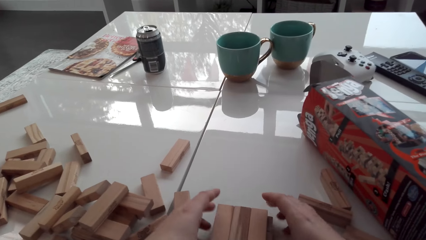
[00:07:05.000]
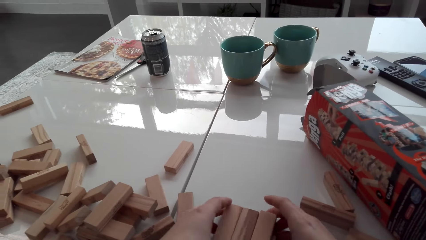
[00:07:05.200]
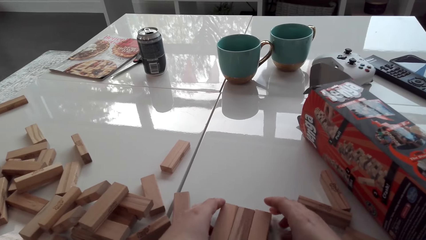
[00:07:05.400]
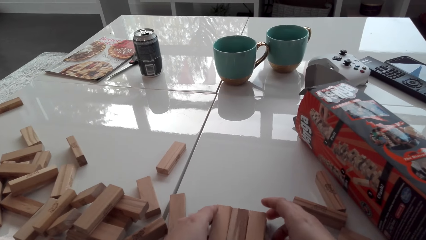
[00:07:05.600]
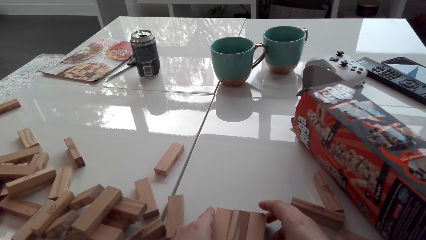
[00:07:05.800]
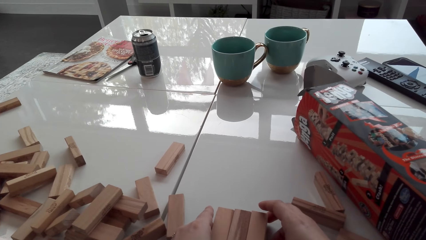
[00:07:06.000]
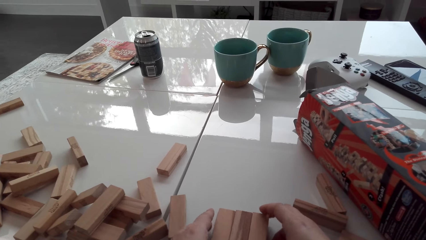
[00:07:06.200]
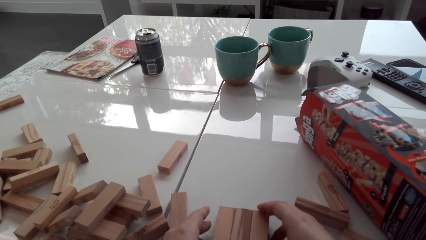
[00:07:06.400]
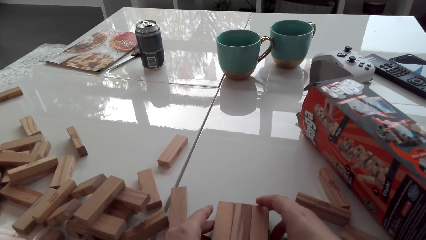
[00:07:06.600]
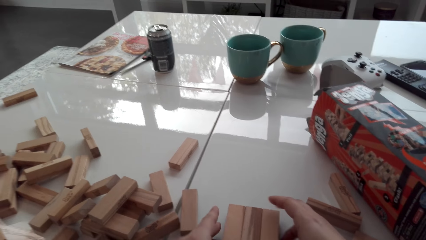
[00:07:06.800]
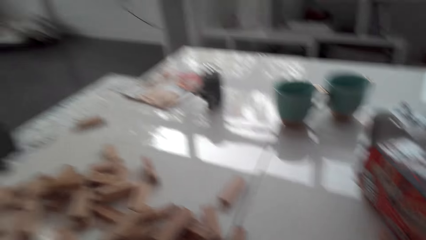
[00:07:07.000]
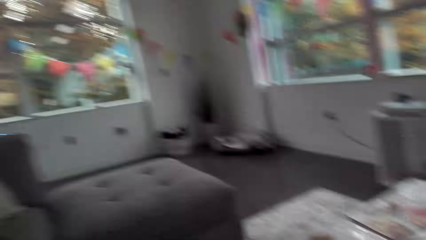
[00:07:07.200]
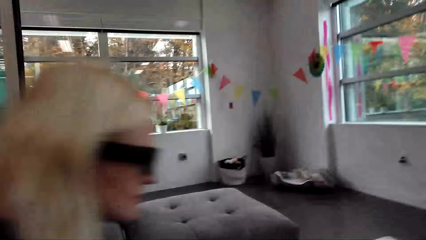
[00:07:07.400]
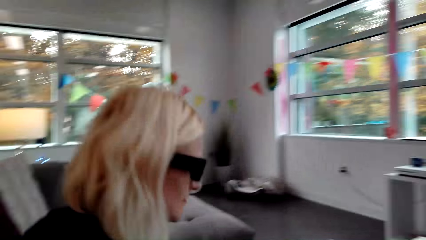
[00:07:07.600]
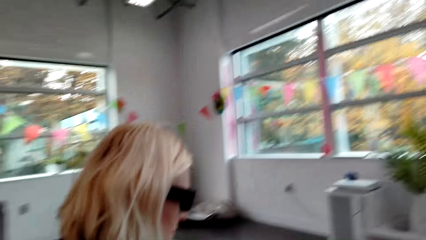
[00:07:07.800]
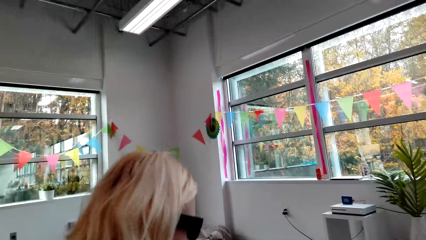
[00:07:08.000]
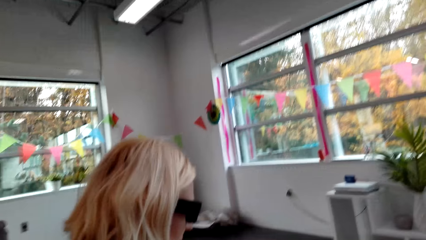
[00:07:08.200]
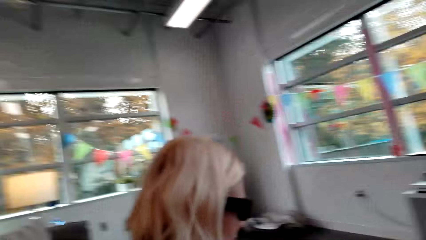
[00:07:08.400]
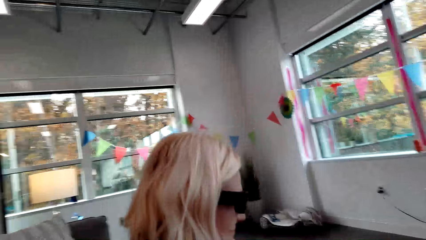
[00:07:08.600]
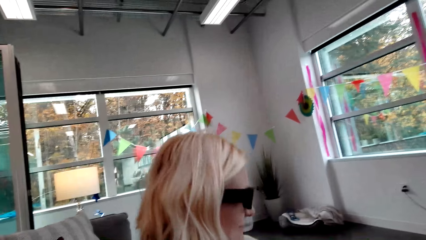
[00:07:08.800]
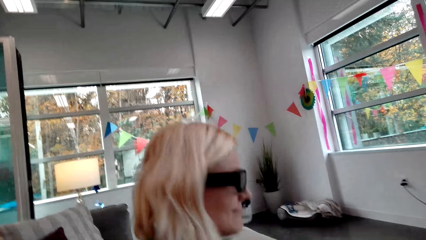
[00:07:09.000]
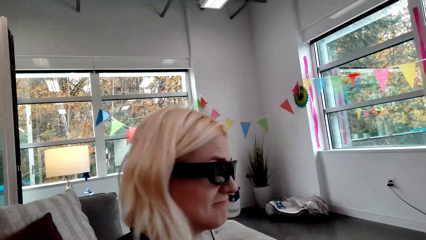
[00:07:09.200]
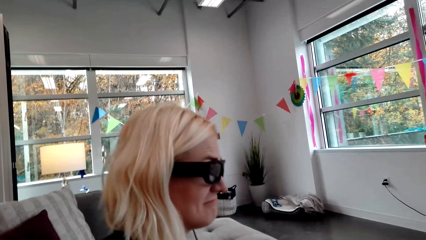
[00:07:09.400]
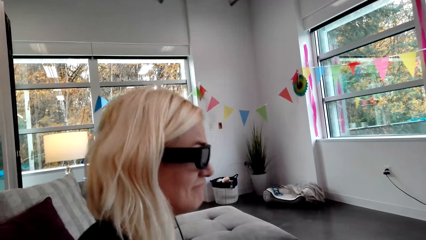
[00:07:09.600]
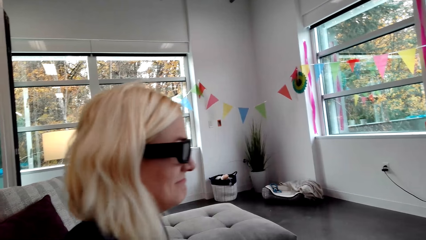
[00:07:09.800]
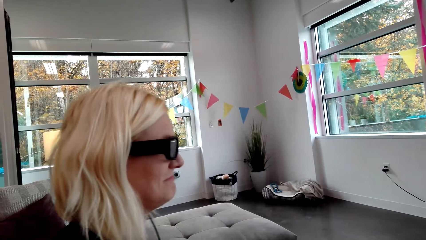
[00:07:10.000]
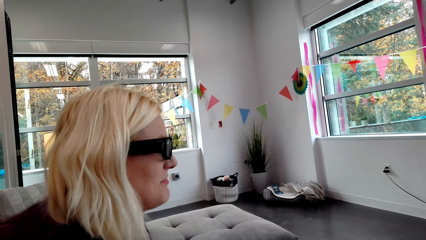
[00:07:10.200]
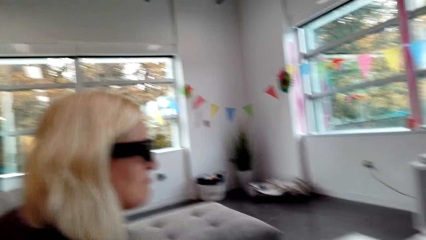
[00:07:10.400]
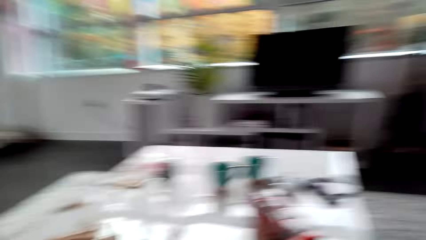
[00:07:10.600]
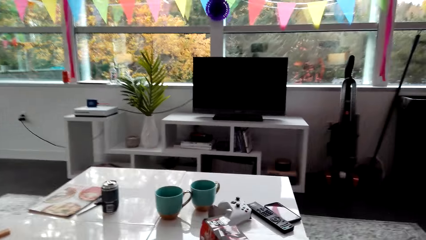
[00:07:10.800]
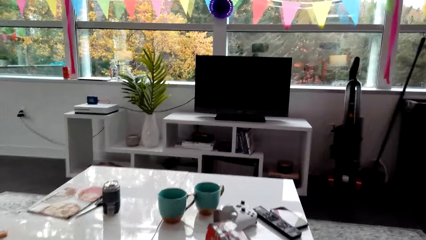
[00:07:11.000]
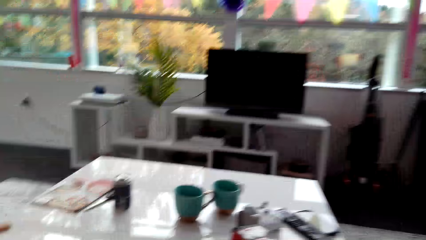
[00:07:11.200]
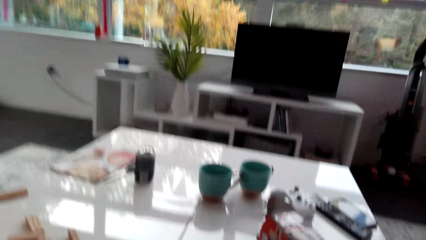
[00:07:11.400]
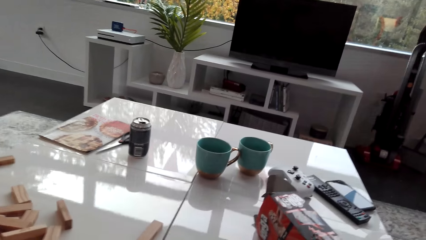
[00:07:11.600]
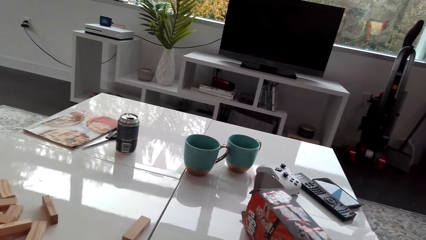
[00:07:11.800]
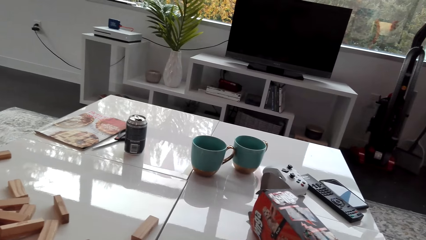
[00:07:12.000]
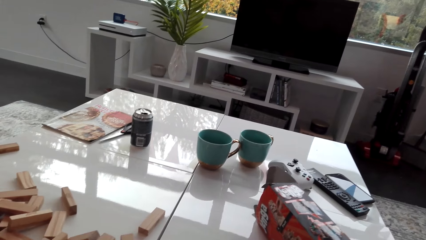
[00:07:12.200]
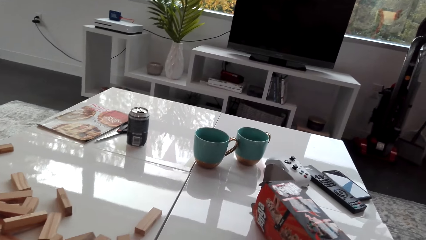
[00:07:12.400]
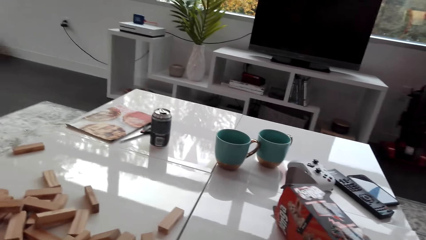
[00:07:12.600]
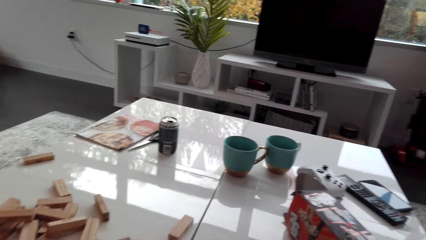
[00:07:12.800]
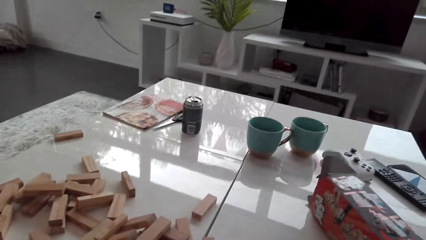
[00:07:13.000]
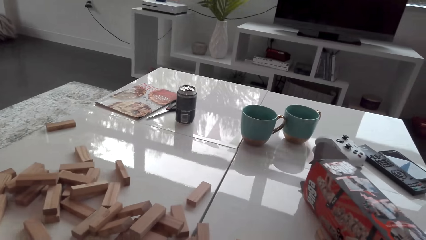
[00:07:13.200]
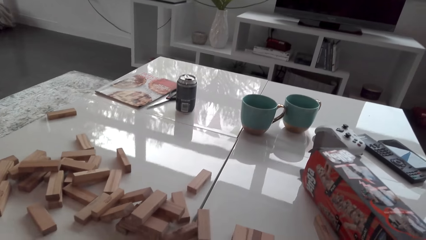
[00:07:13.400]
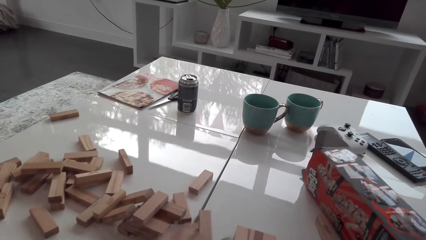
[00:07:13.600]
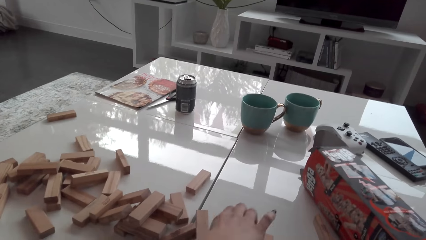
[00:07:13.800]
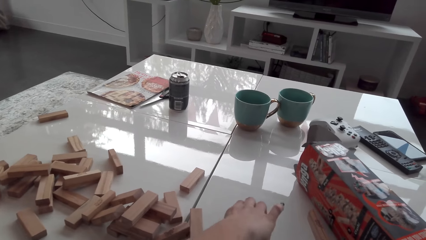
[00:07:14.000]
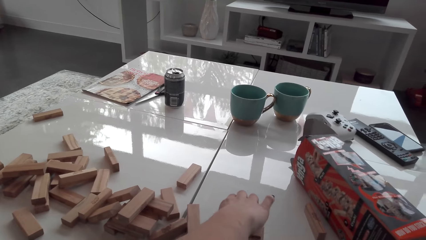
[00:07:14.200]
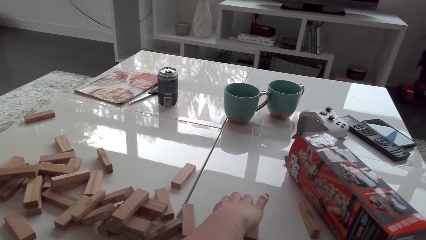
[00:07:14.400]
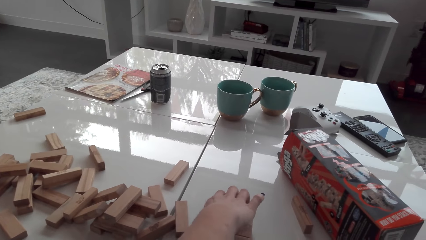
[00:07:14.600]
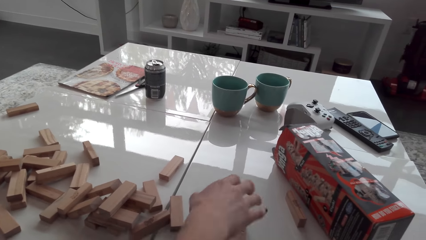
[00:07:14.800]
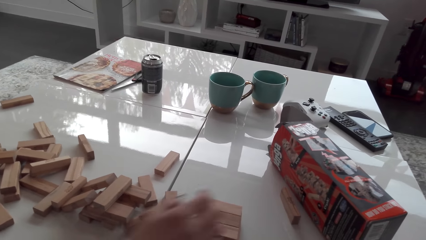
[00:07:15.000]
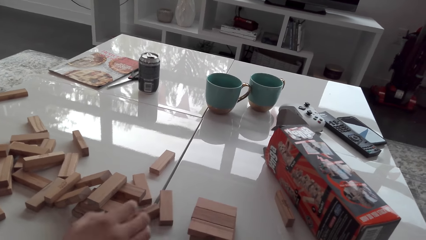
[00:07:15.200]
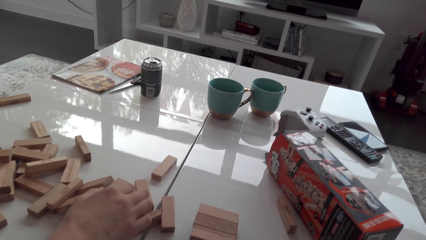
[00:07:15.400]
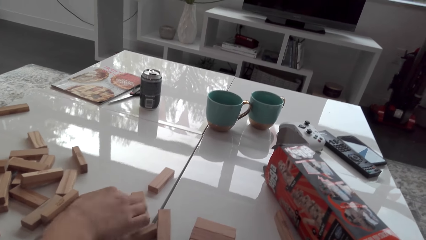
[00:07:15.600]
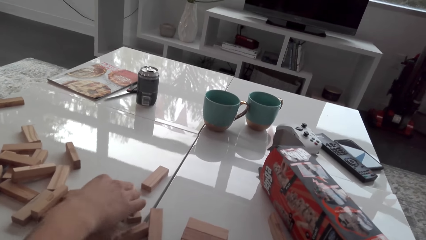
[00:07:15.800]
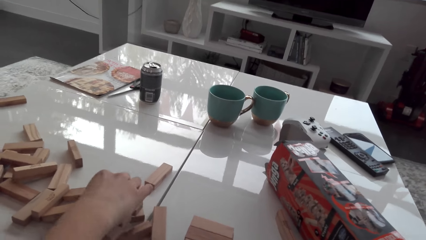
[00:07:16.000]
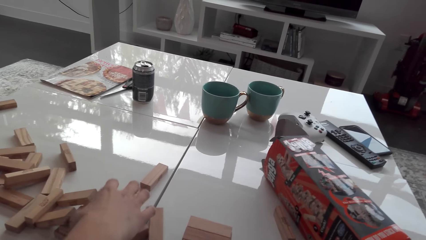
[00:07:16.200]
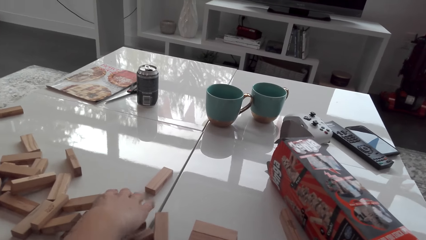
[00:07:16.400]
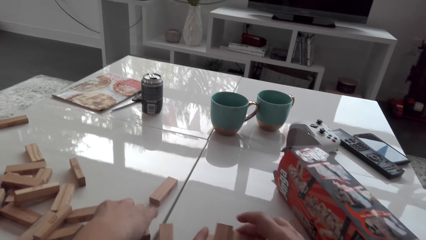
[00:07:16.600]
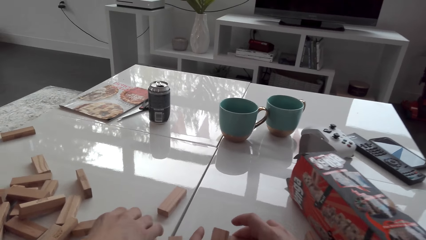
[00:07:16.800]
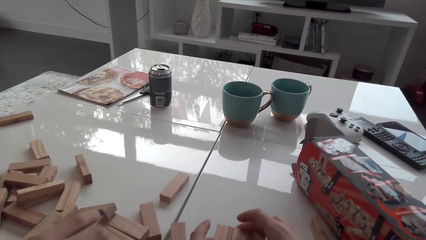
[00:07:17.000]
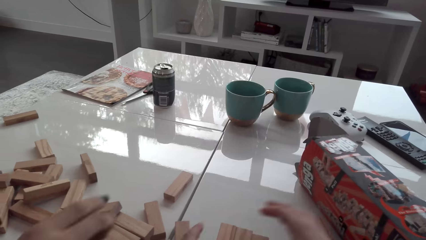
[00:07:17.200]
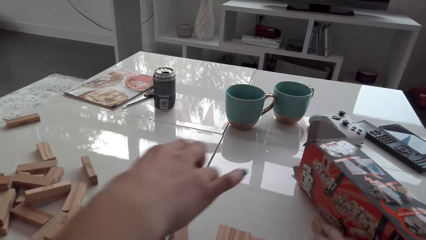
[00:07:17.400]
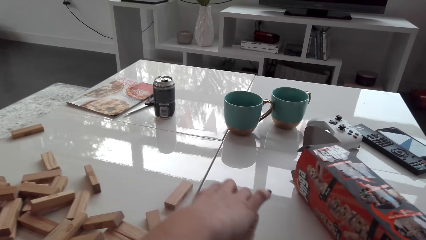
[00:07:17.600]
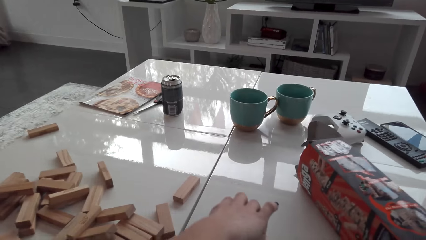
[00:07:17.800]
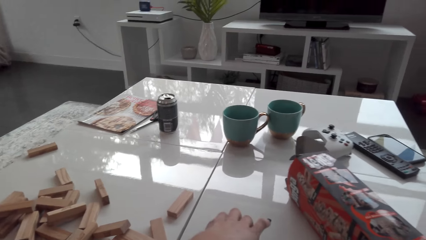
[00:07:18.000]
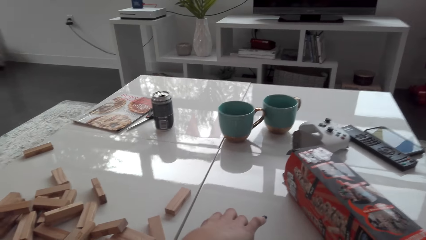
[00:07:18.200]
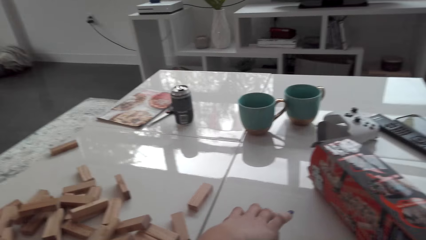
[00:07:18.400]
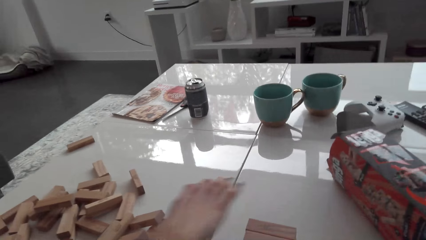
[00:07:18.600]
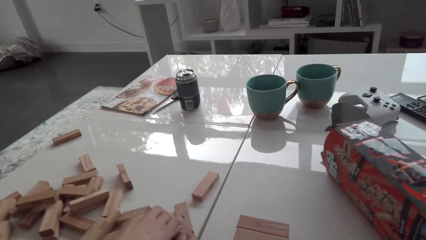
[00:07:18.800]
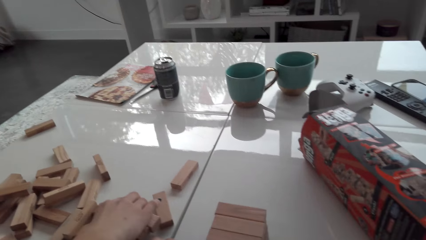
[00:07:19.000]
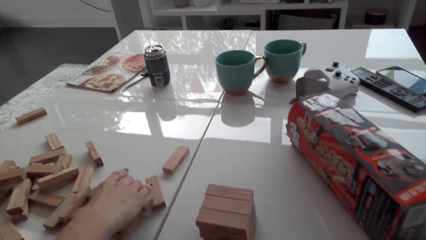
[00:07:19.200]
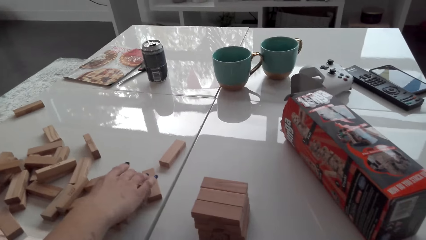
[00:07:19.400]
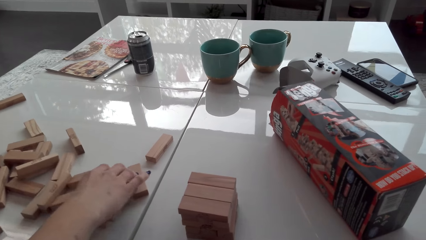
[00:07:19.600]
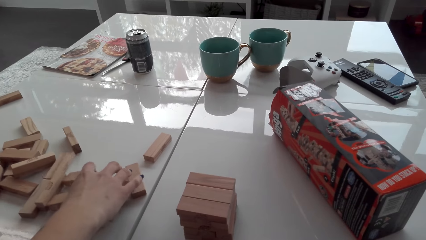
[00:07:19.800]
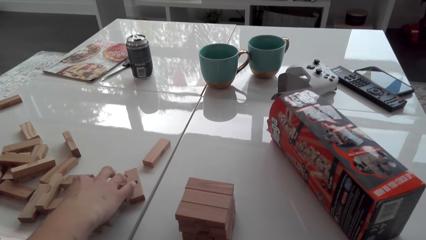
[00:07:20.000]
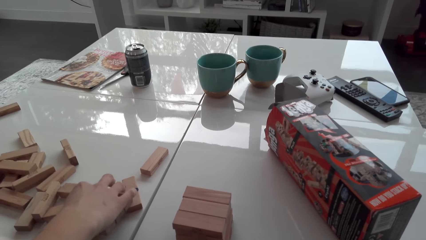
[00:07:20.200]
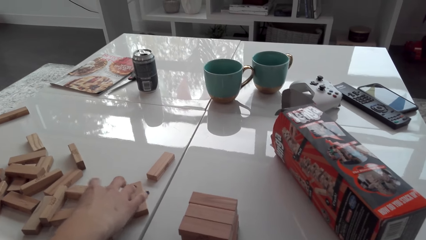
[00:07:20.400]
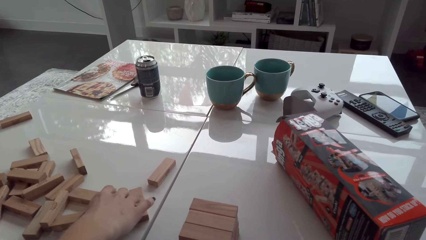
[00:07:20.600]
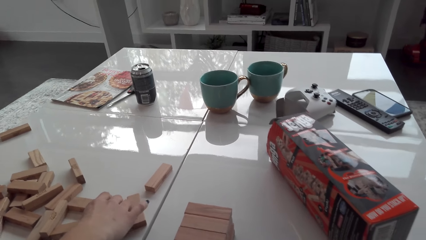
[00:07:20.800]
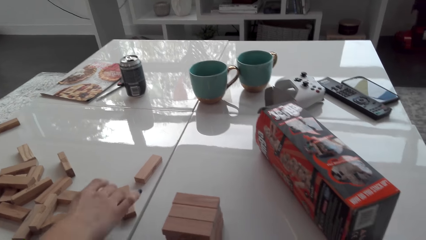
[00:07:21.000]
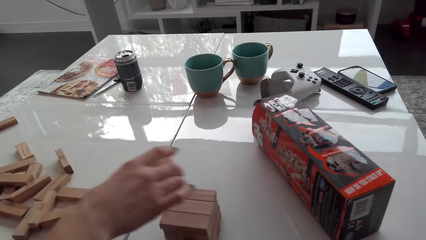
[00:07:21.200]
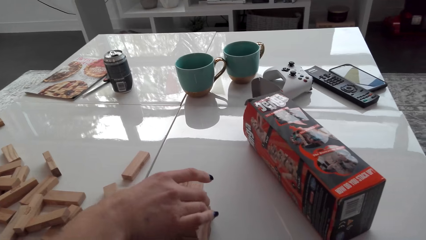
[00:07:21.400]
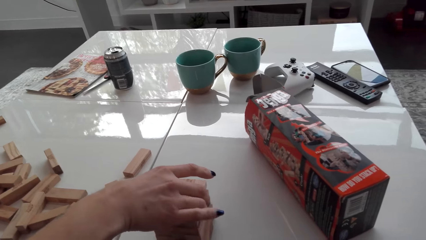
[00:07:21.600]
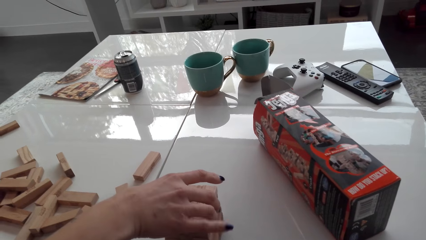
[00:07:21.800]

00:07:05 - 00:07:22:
The camera wearer dialogues with a lady. They arrange blocks. The lady arranges a wood brick. The lady arranges the wood brick.
